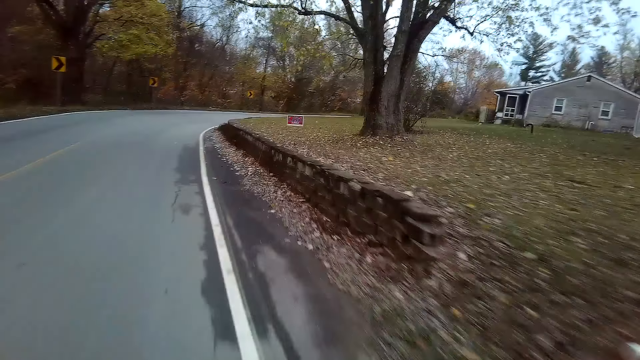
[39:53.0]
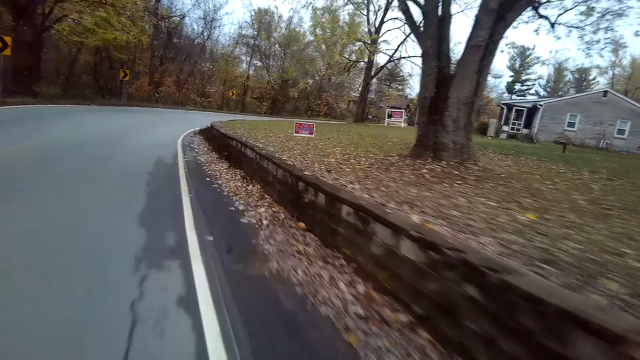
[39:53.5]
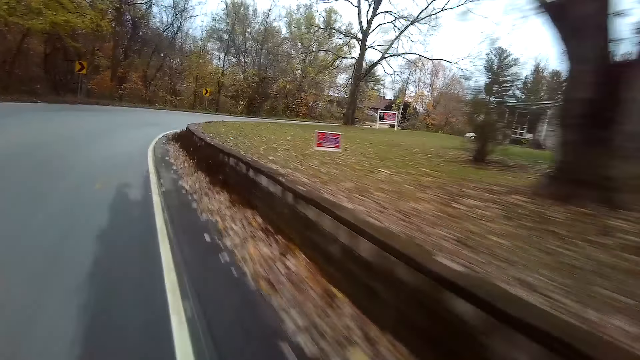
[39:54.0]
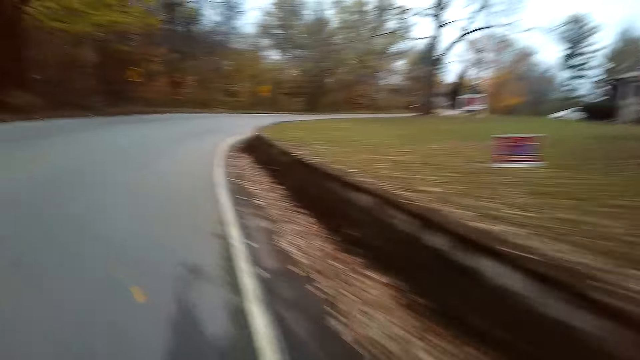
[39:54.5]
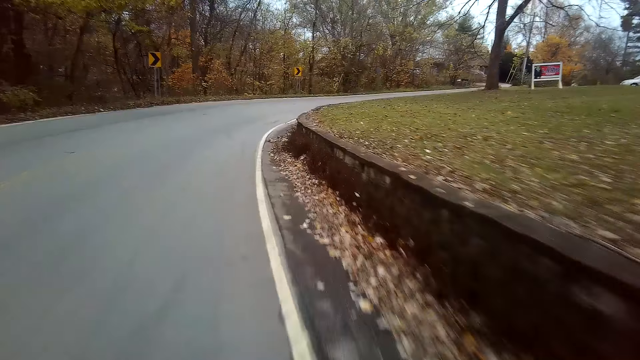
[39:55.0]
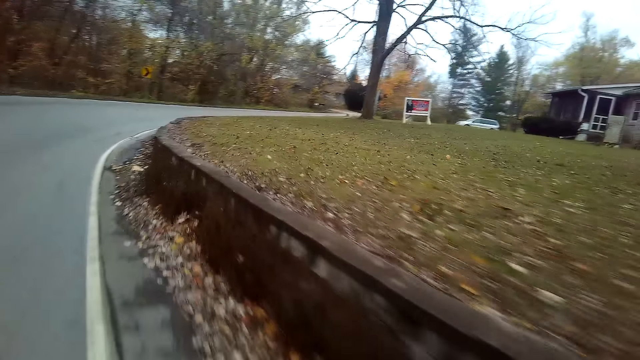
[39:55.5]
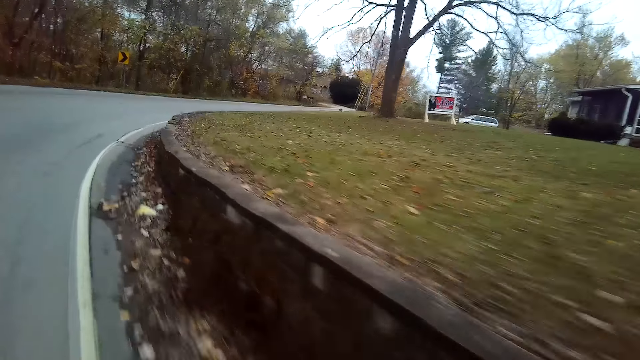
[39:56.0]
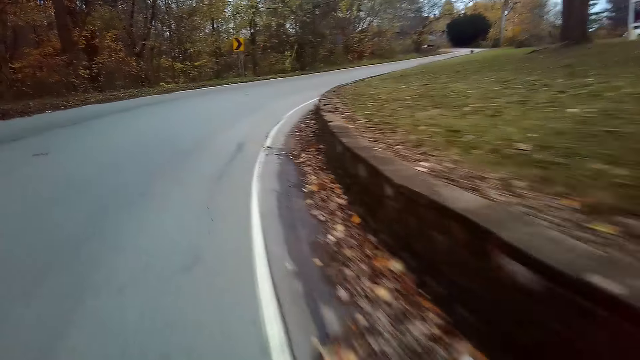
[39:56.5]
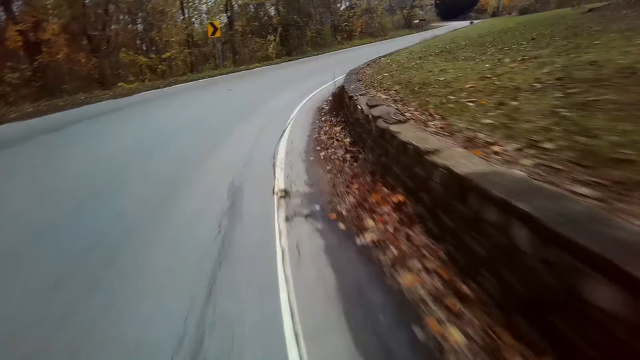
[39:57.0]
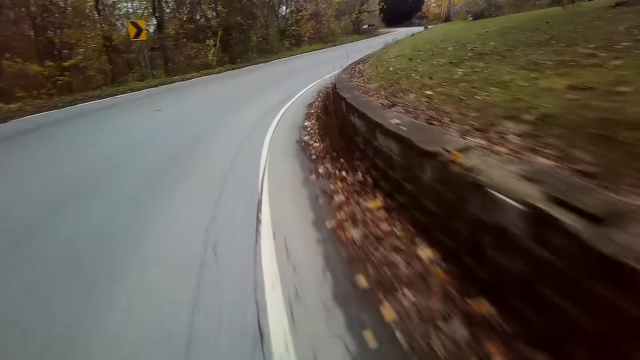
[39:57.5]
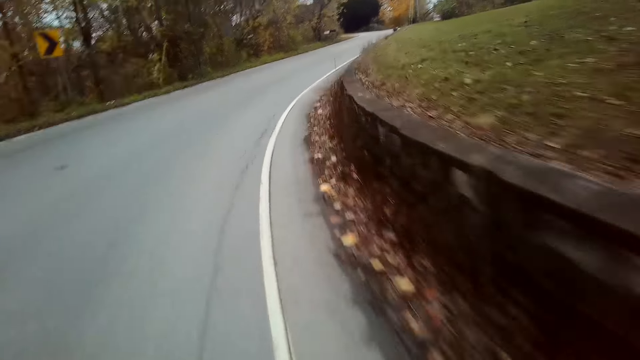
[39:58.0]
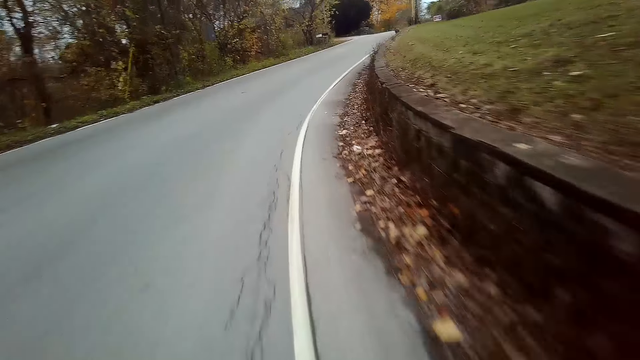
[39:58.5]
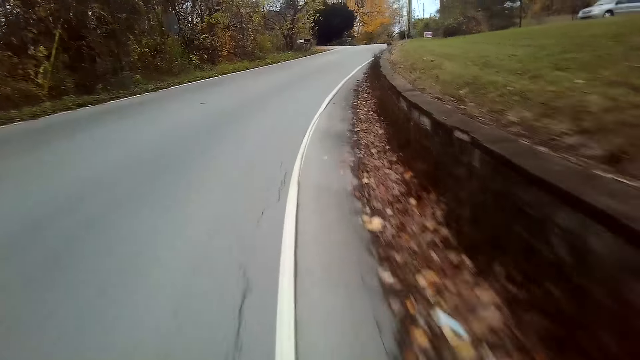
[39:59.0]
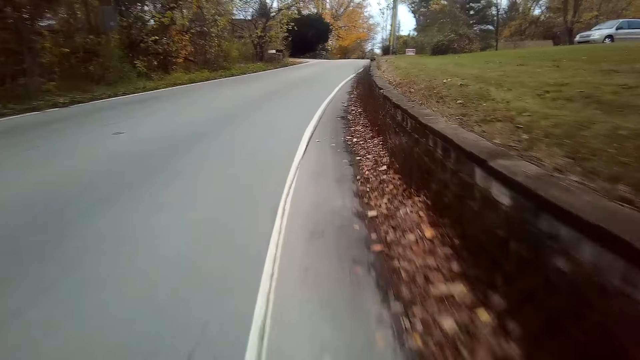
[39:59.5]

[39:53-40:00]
The camera wearer makes a U-turn with a bicycle on the road.

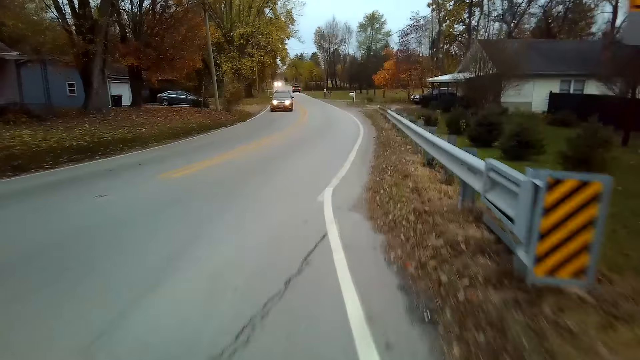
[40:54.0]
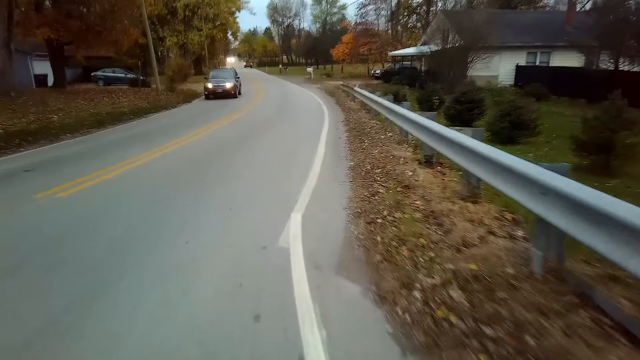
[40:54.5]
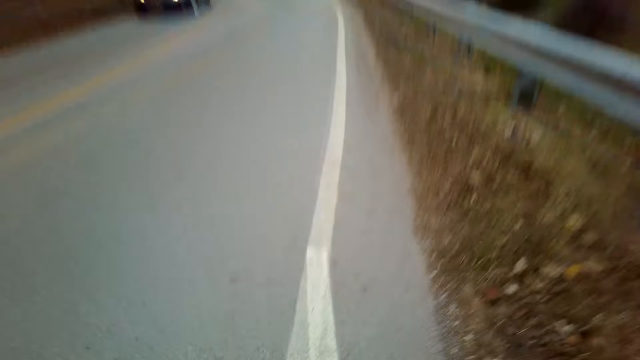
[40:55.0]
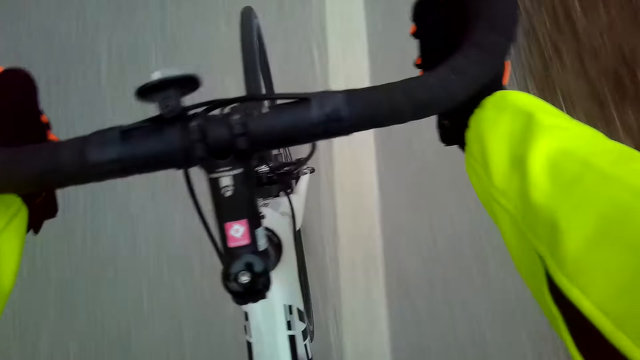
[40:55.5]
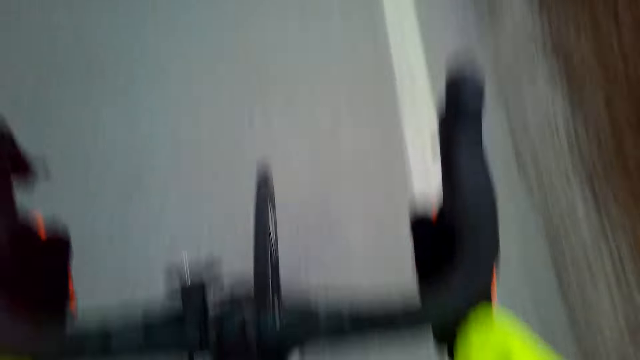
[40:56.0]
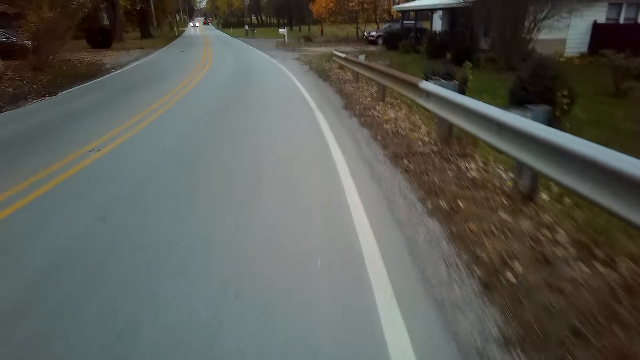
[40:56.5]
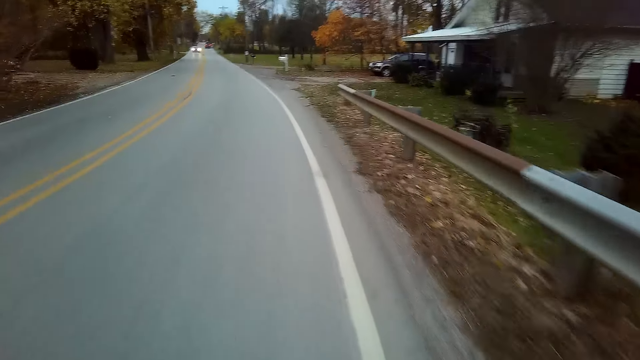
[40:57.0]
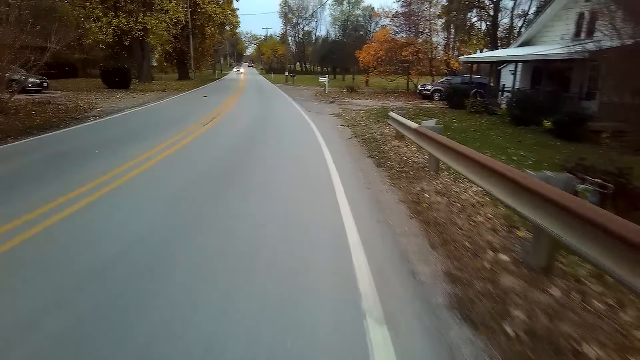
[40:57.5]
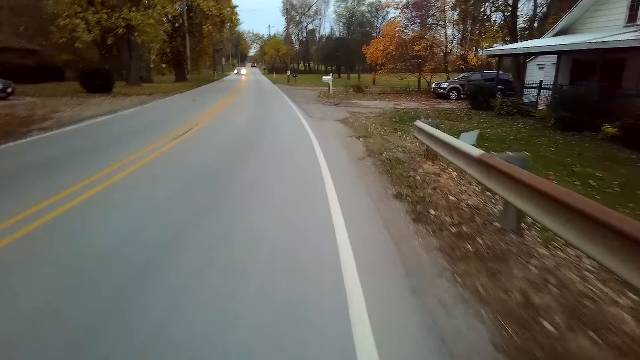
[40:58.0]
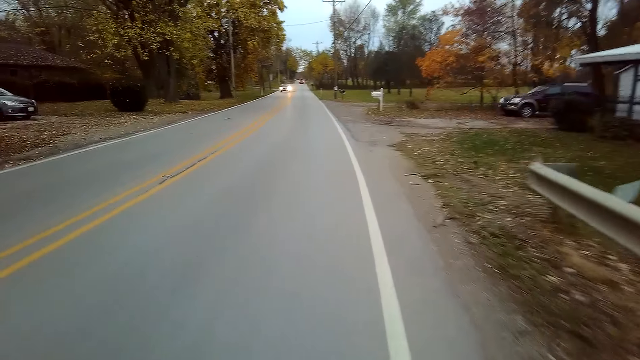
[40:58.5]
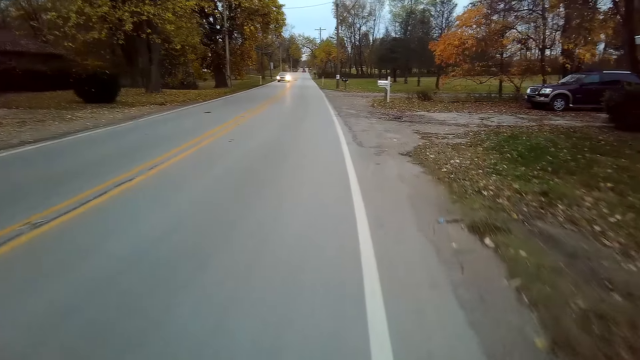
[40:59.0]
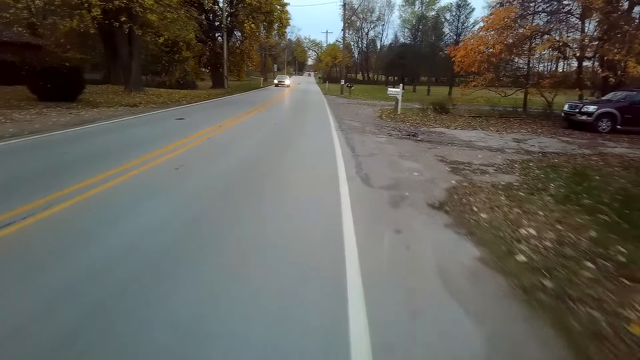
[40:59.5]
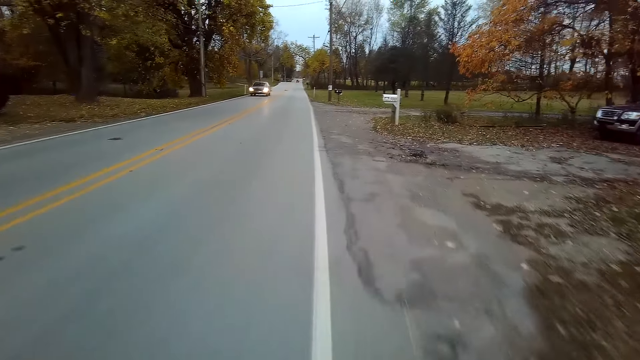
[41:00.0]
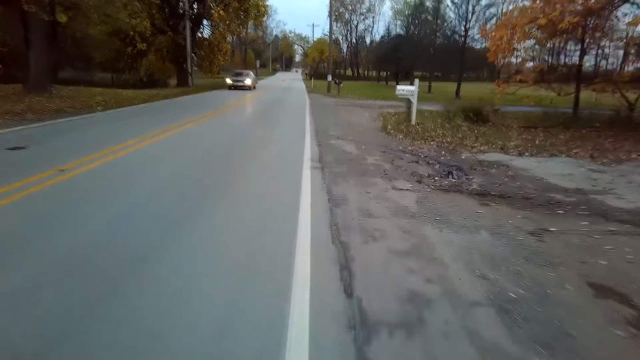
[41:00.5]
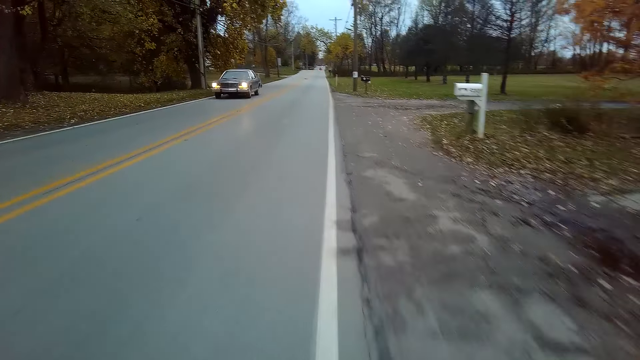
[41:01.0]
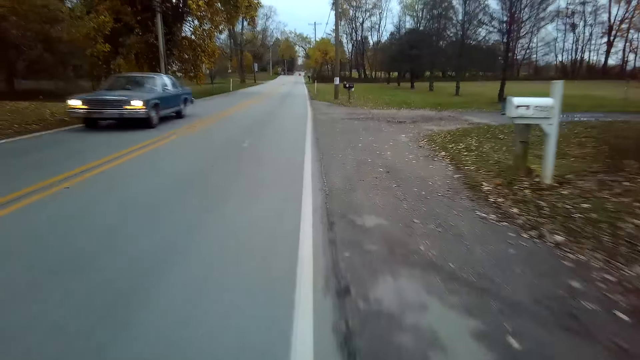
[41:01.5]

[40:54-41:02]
The camera wearer looks around. They ride a bicycle.

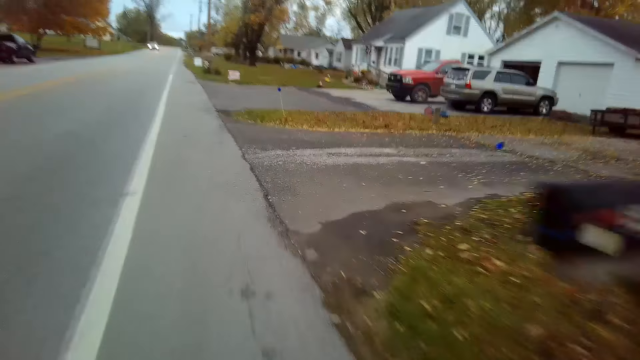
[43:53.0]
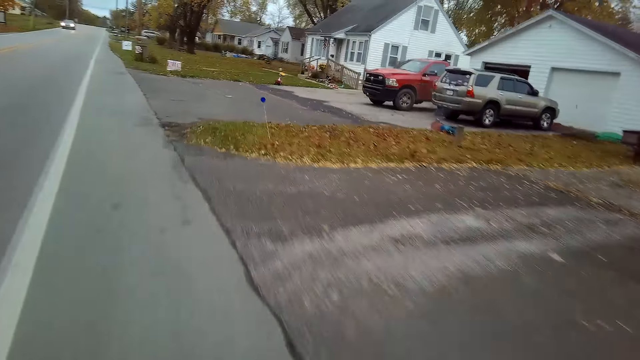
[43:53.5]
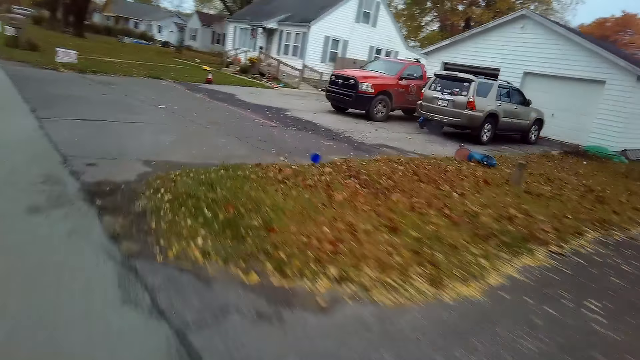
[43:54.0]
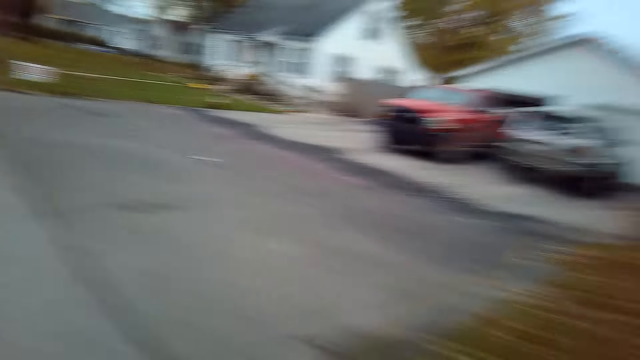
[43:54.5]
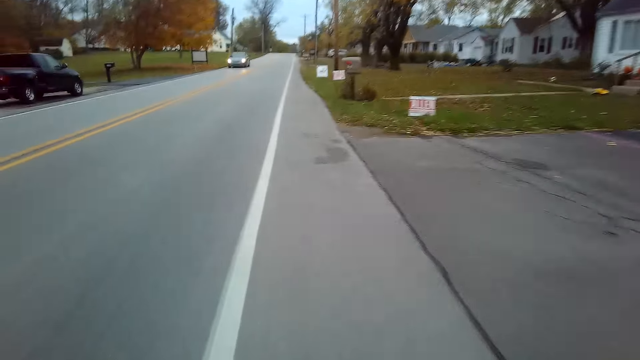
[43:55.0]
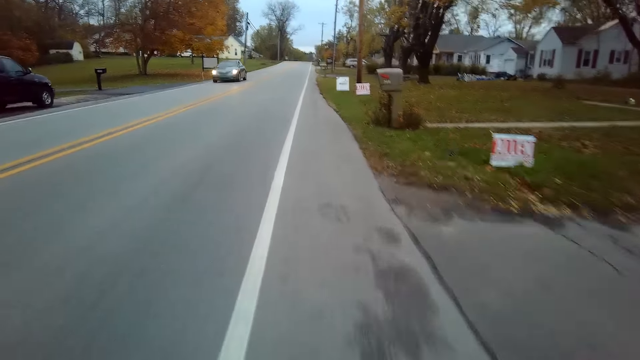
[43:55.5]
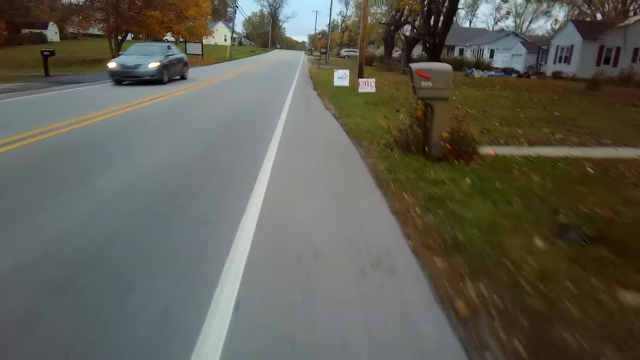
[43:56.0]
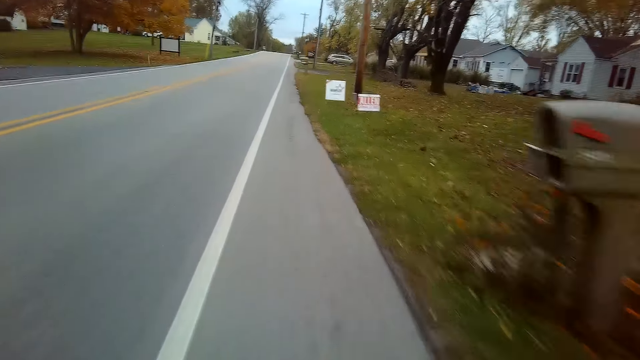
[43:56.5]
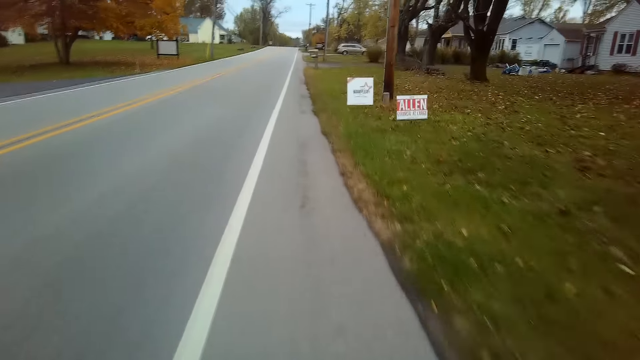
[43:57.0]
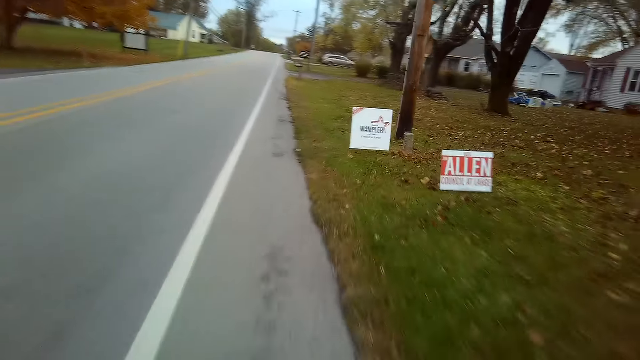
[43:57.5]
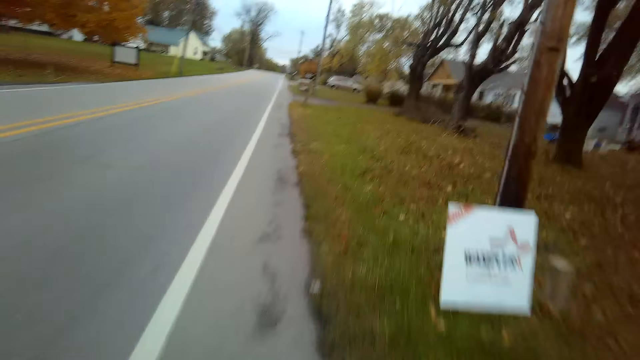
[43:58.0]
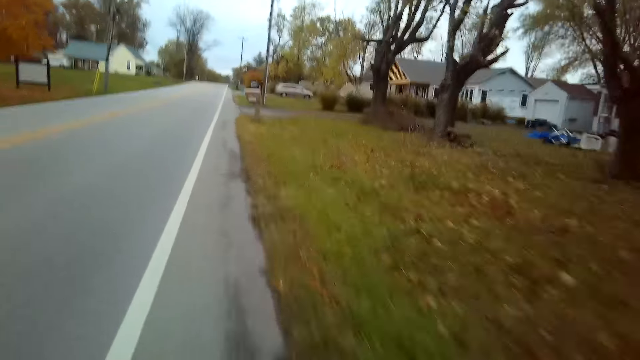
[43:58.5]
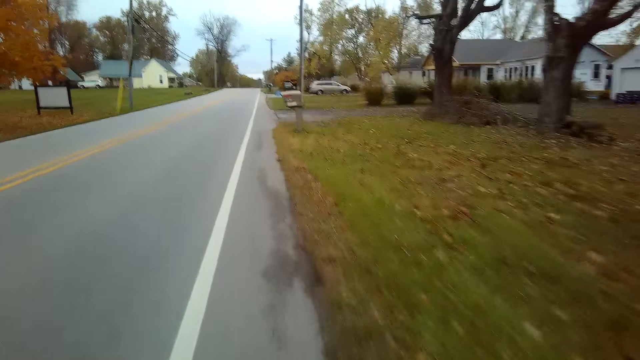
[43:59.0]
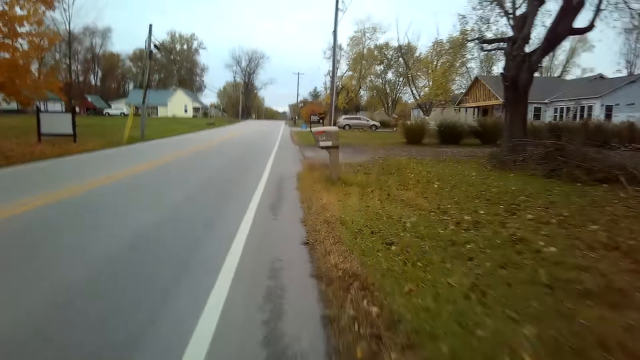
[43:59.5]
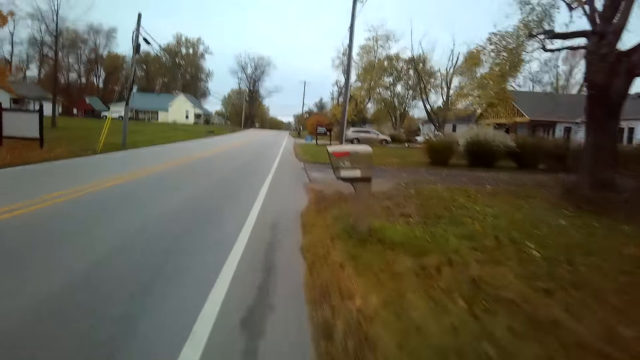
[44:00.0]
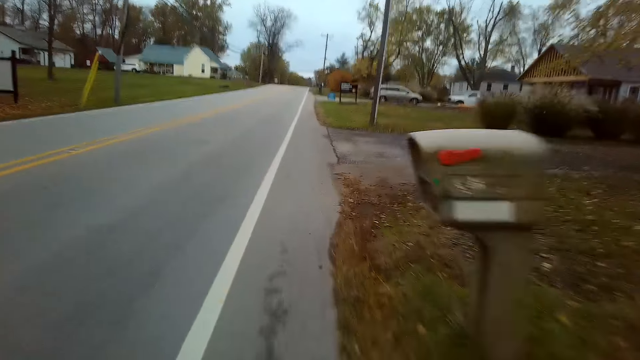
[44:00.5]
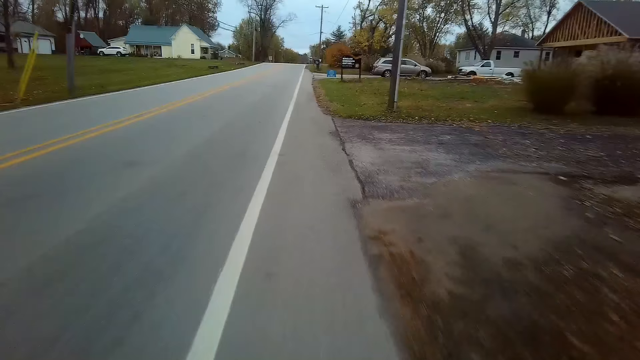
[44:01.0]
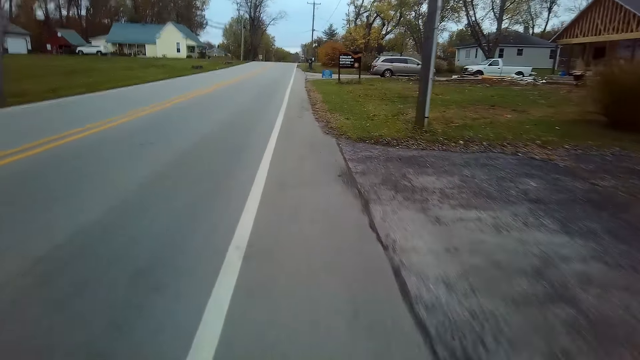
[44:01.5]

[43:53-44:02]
The camera wearer looks around. They ride a bicycle.
